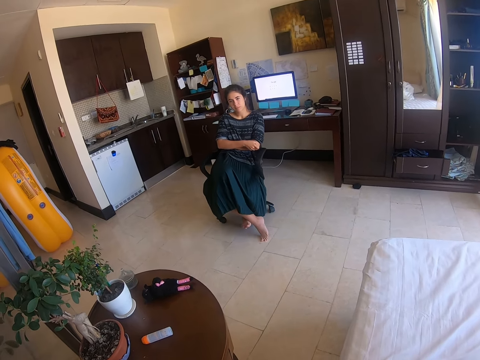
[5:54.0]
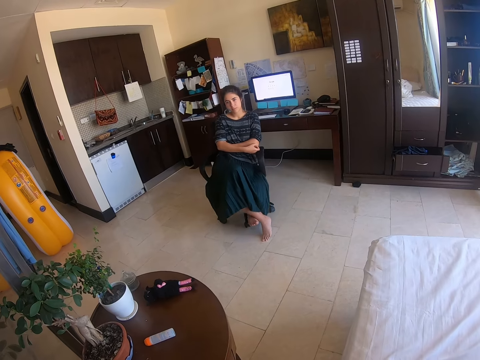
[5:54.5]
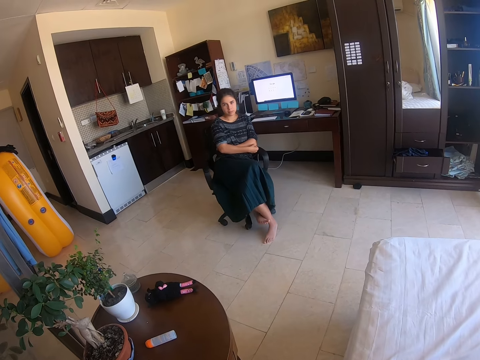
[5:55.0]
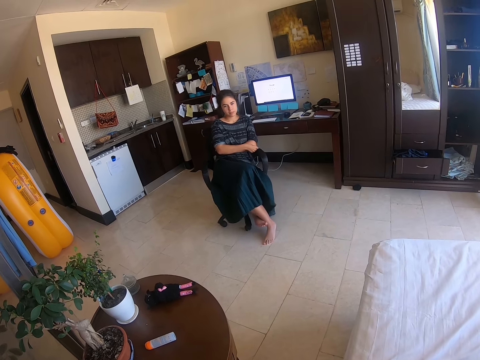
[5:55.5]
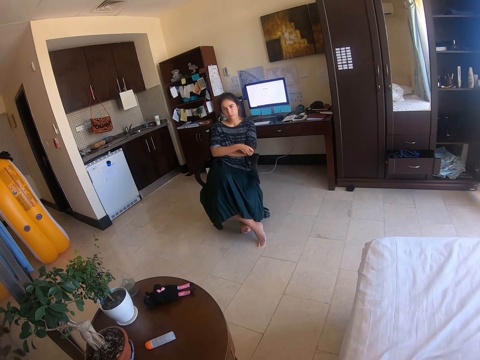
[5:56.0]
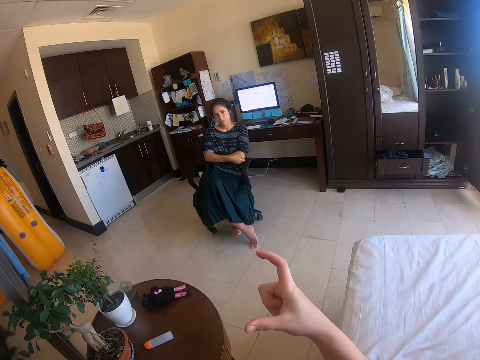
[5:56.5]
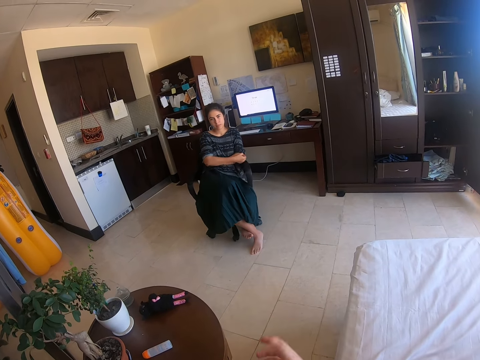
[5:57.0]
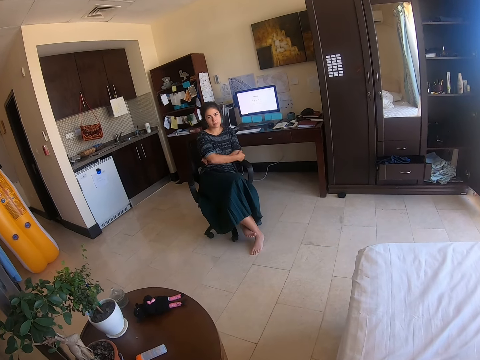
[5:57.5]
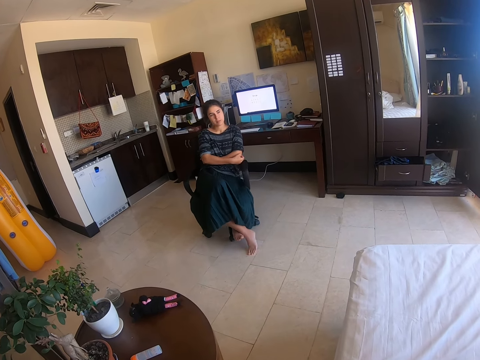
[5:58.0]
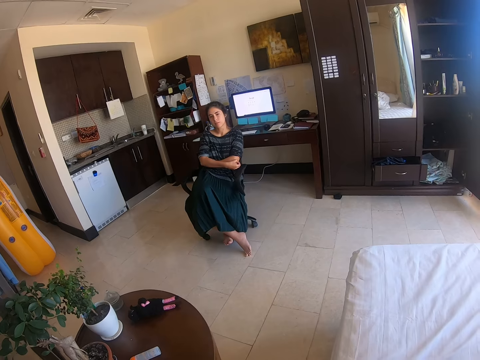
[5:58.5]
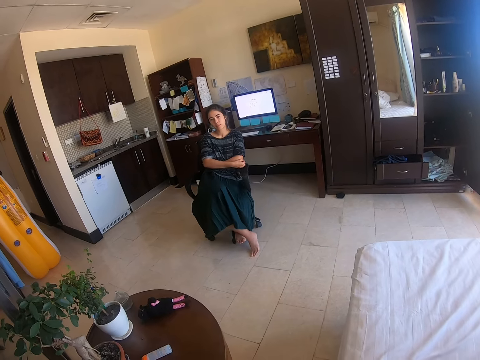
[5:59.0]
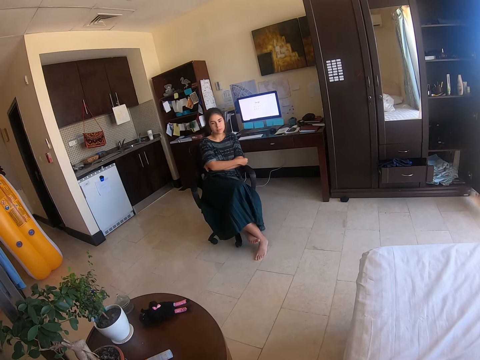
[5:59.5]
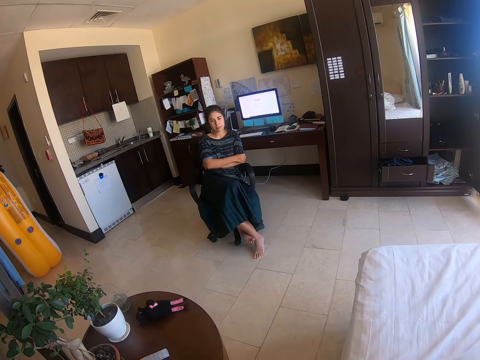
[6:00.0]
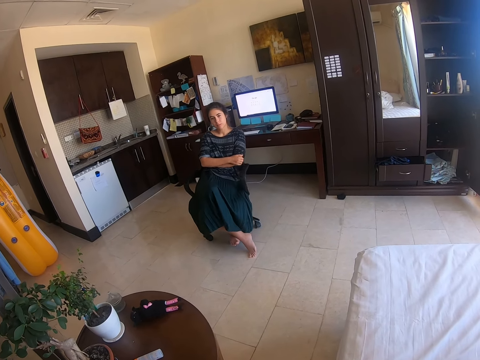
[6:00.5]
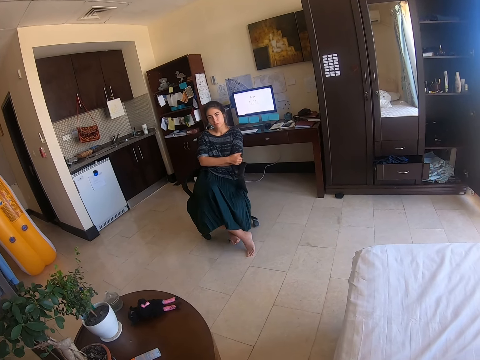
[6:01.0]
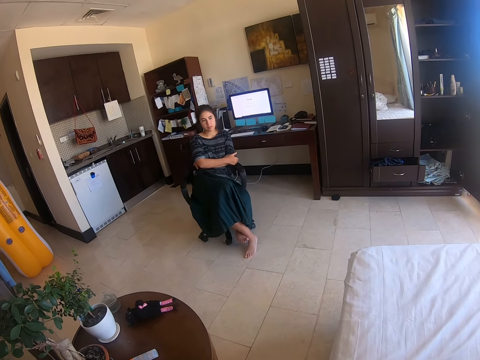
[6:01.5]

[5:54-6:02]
The camera wearer sways a hand. She lifts her right hand.

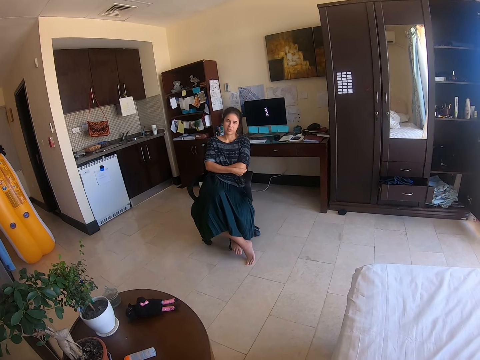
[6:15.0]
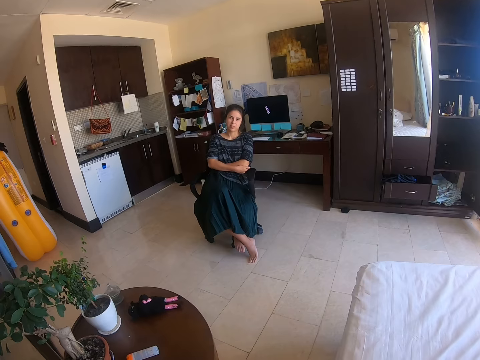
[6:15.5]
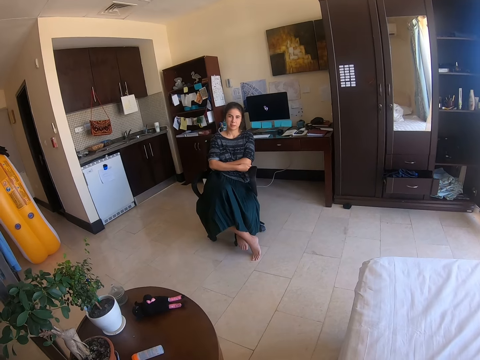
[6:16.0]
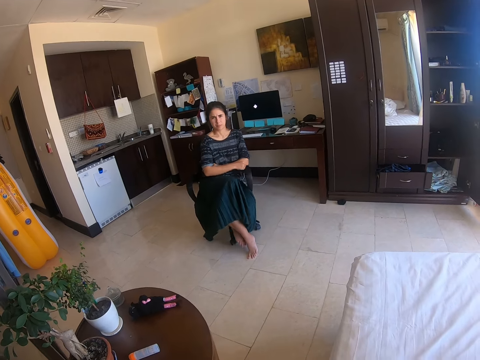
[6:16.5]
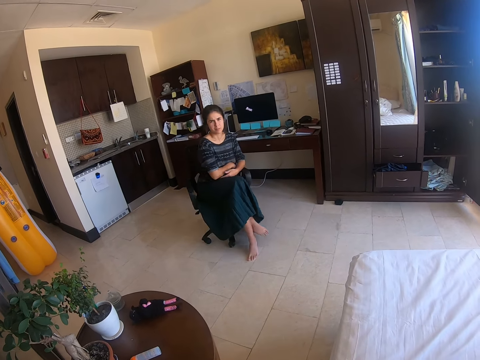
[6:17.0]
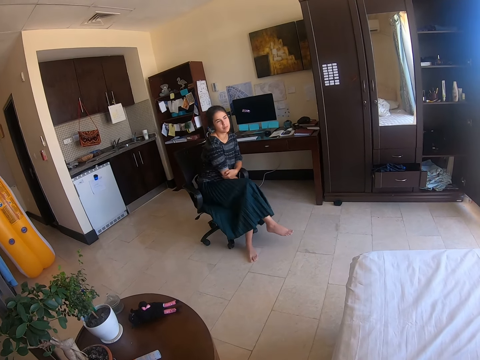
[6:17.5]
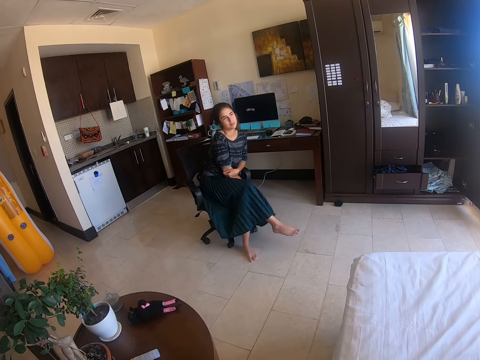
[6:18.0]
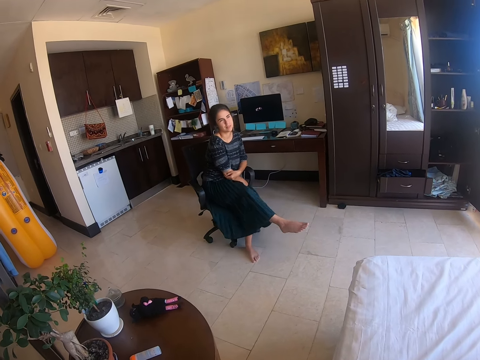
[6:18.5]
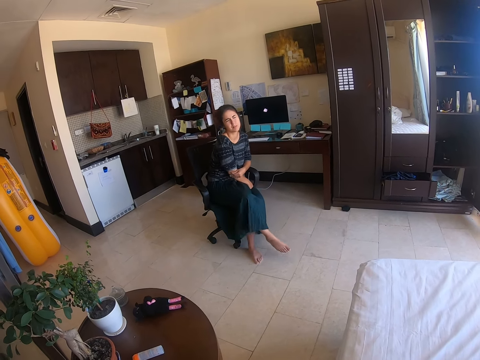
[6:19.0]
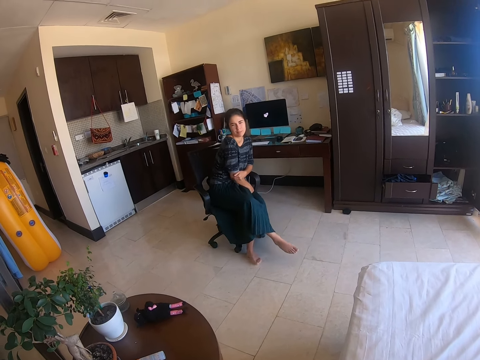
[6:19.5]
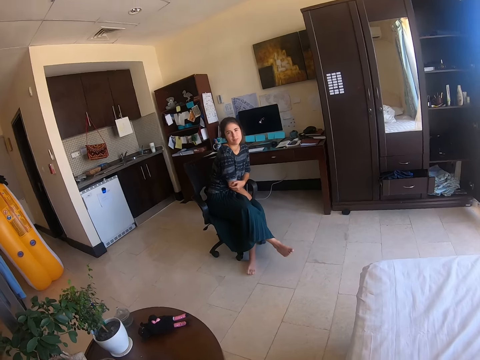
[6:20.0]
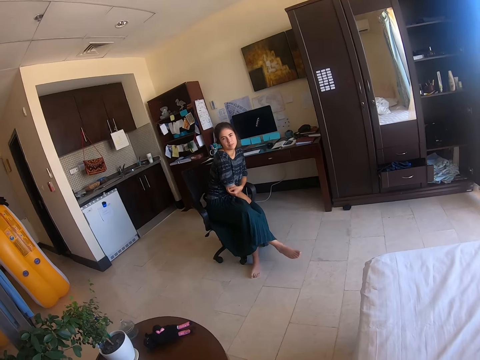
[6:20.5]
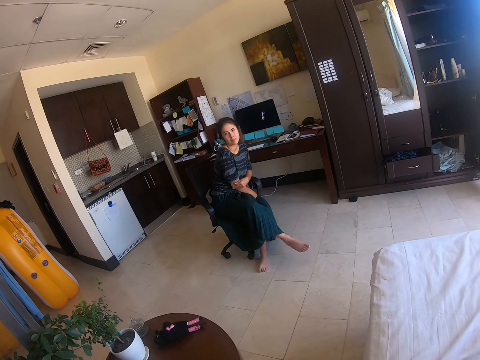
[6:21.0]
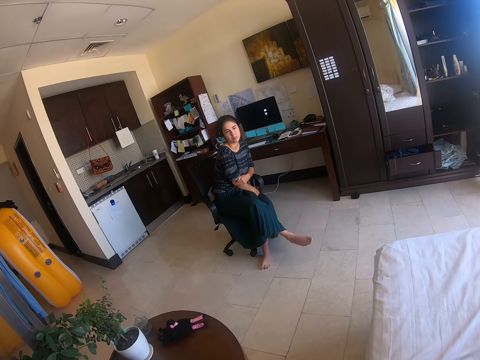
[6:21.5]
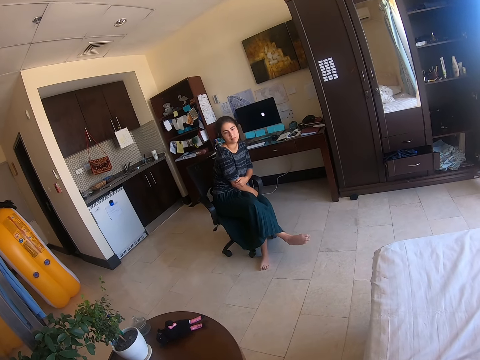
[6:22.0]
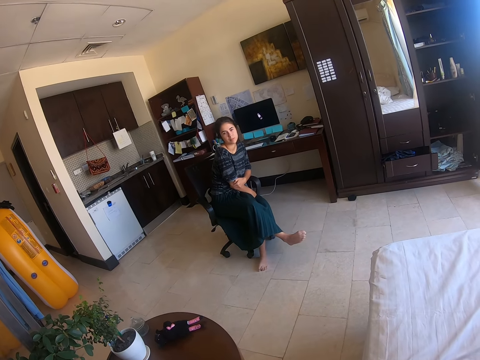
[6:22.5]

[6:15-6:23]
A woman straightens a hand.

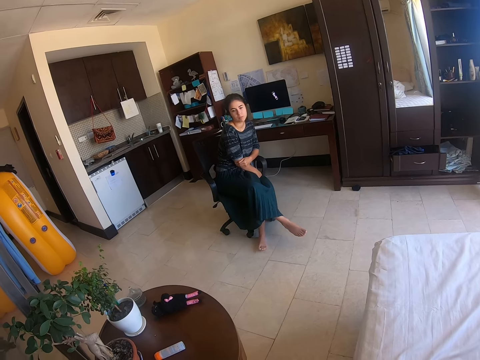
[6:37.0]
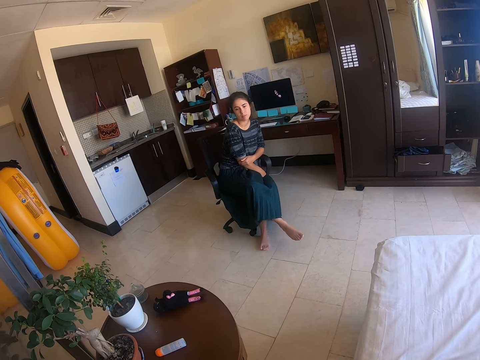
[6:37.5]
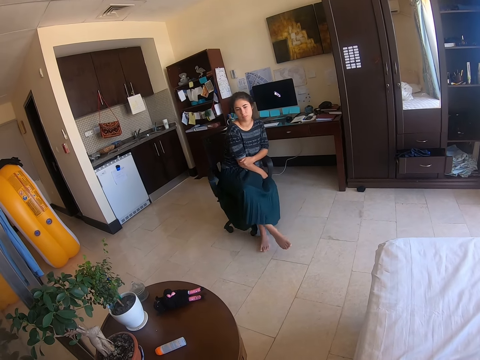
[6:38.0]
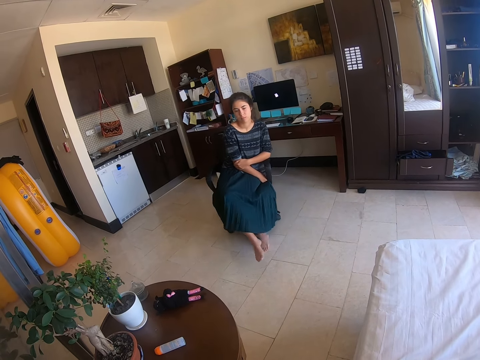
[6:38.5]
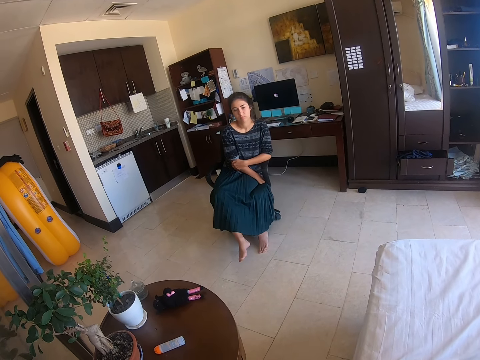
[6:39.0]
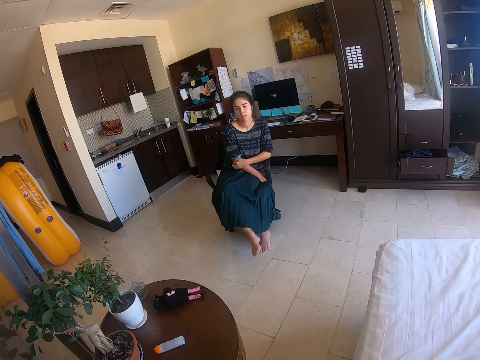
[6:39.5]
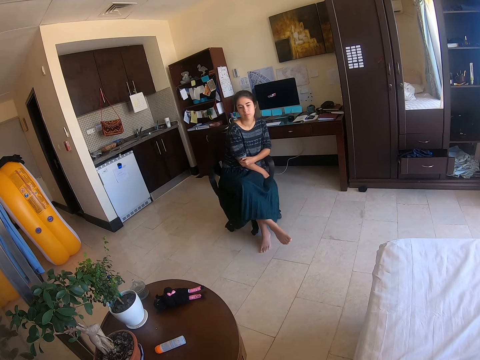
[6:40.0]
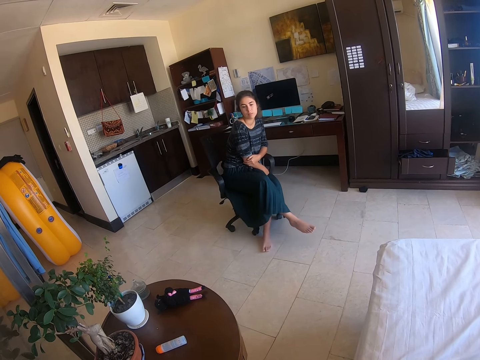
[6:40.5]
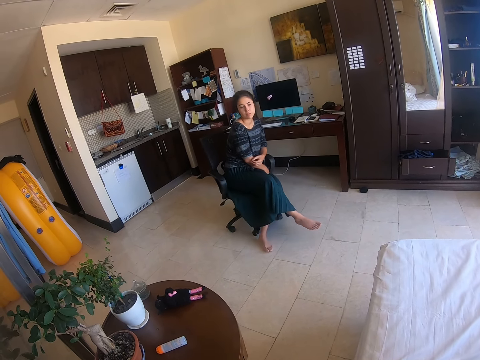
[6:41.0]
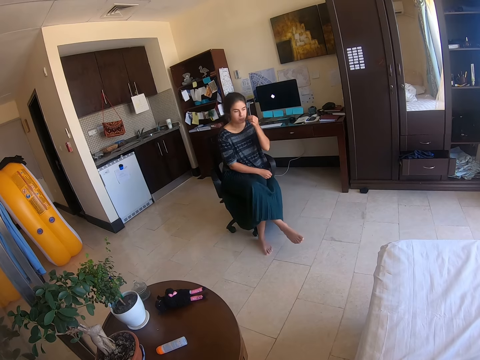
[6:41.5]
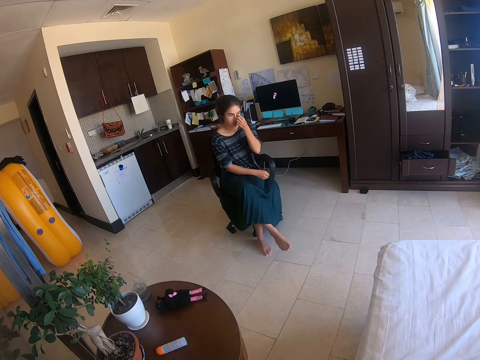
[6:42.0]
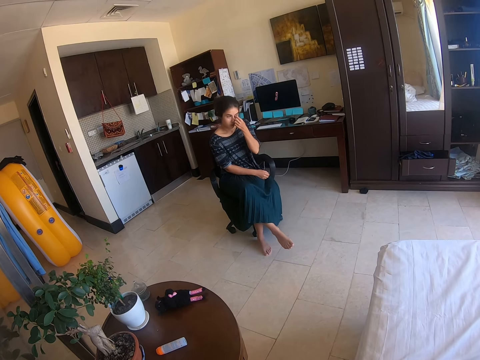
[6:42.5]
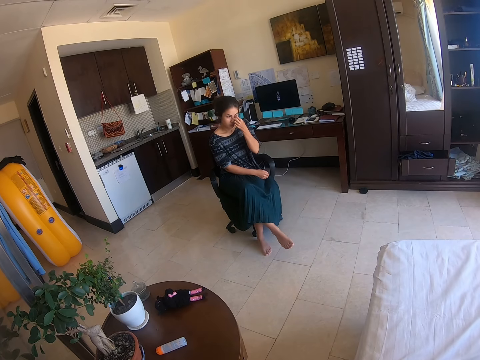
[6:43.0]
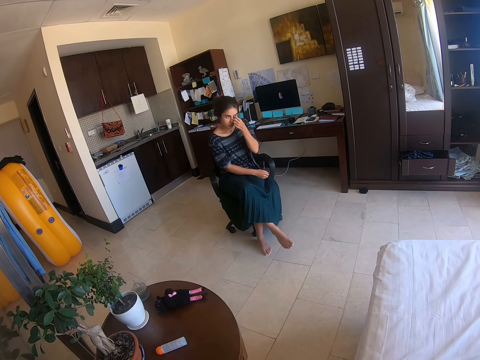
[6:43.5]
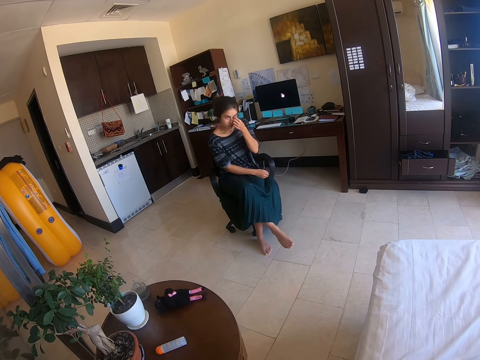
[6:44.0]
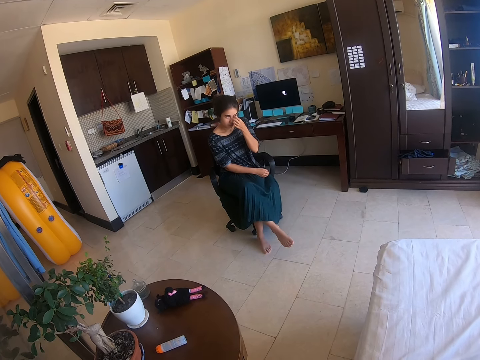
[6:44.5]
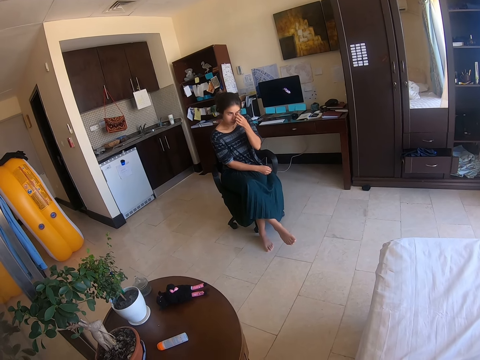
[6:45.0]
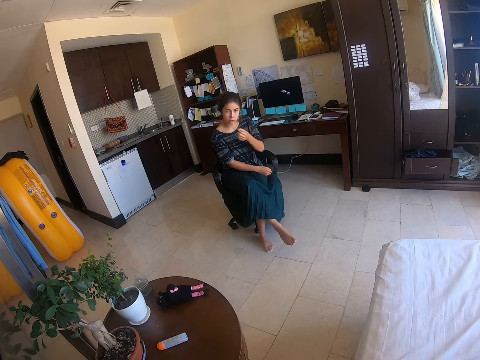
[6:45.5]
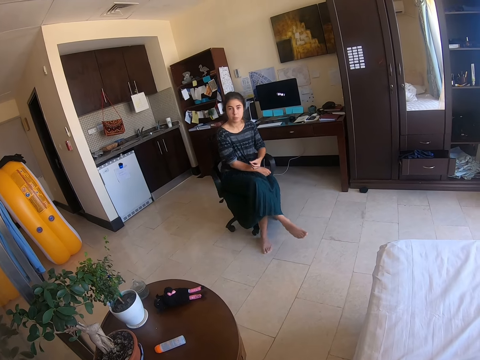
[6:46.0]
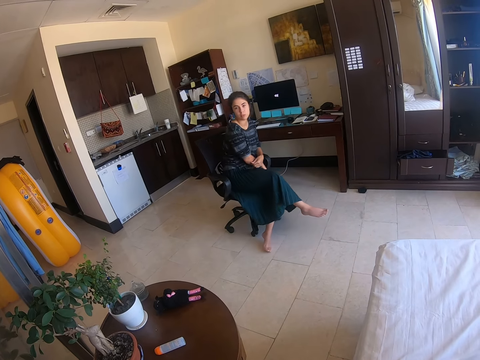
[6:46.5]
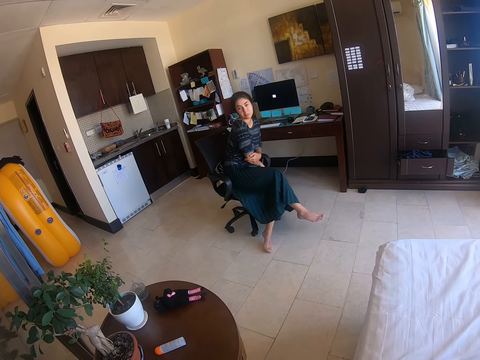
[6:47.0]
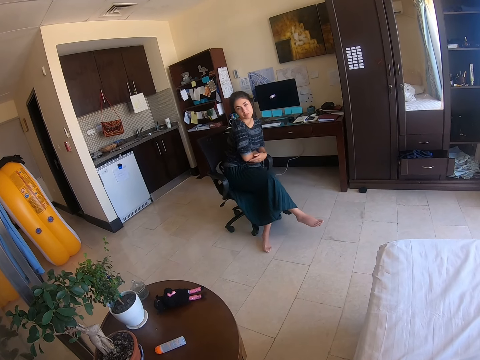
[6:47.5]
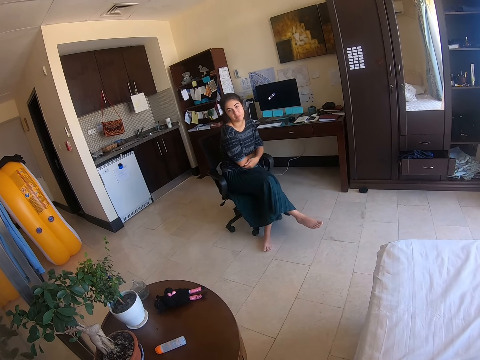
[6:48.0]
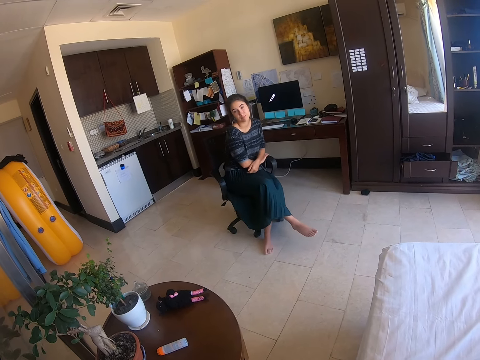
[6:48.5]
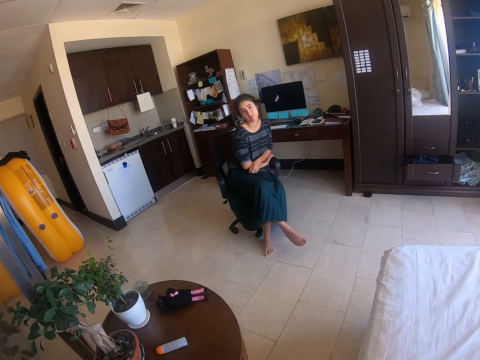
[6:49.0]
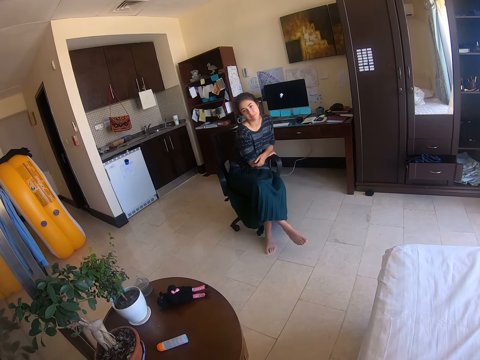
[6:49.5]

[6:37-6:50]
A woman swings on a chair. She touches the face. She swings on the chair.
